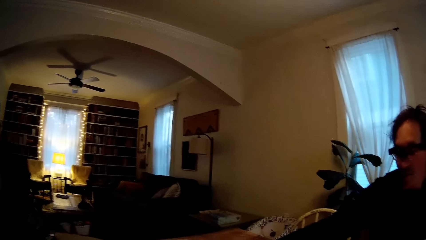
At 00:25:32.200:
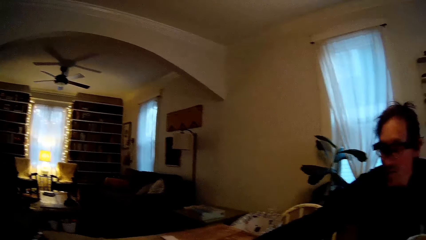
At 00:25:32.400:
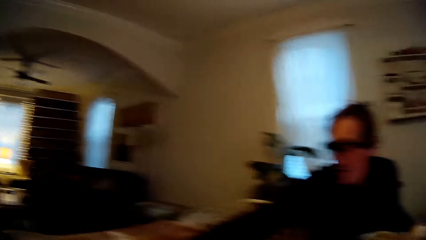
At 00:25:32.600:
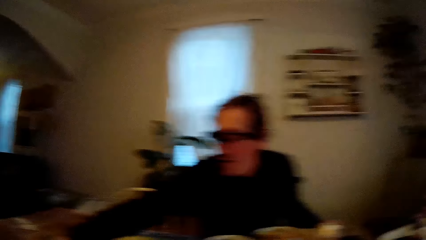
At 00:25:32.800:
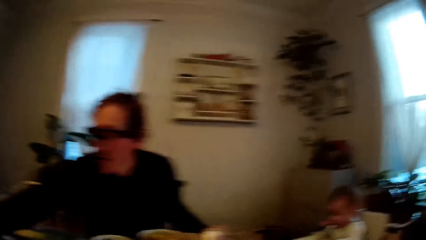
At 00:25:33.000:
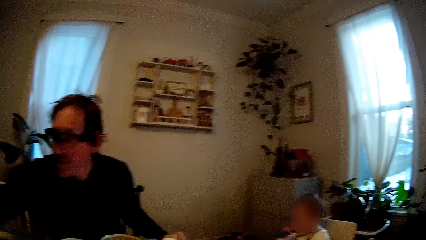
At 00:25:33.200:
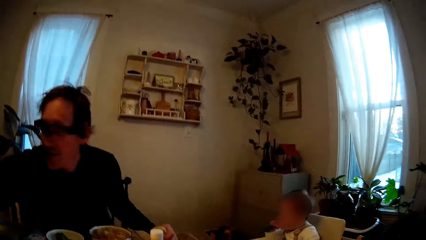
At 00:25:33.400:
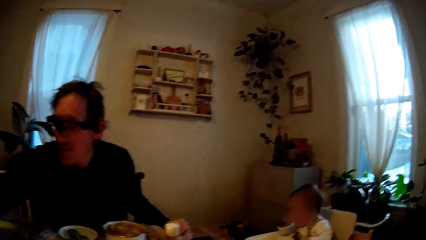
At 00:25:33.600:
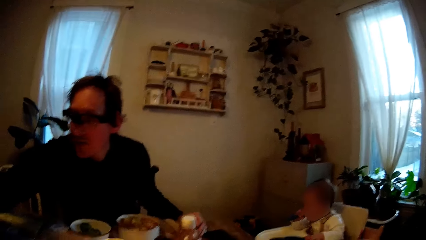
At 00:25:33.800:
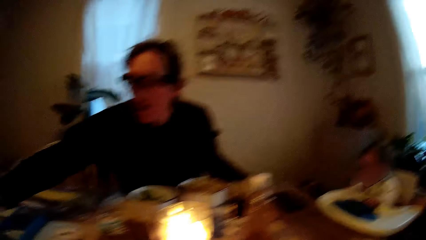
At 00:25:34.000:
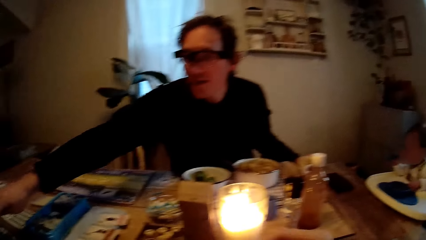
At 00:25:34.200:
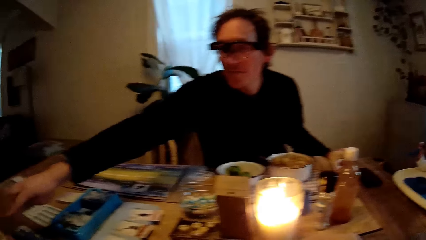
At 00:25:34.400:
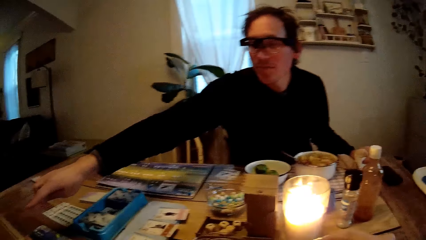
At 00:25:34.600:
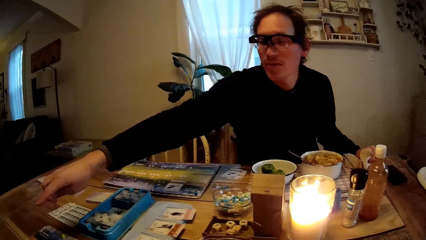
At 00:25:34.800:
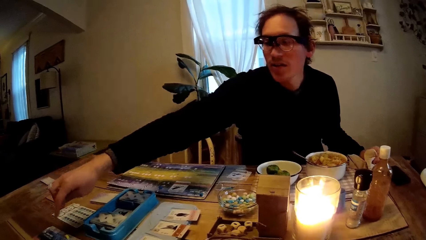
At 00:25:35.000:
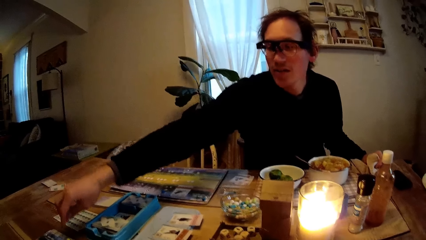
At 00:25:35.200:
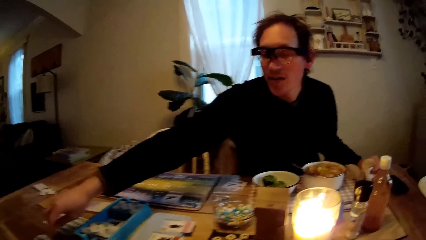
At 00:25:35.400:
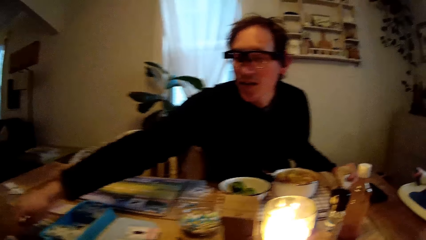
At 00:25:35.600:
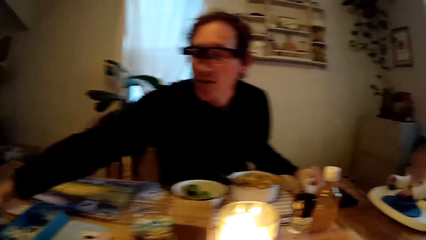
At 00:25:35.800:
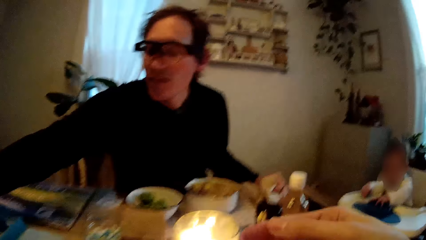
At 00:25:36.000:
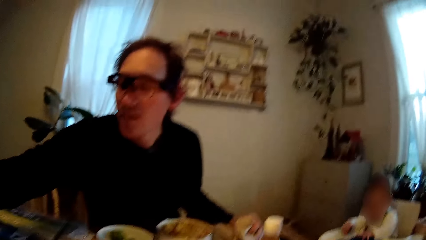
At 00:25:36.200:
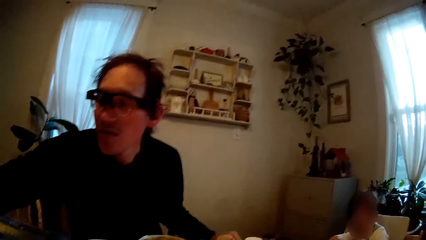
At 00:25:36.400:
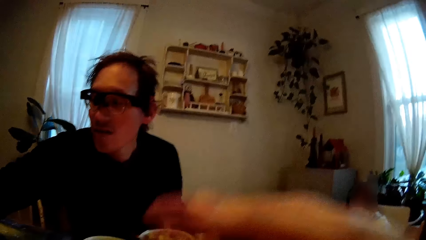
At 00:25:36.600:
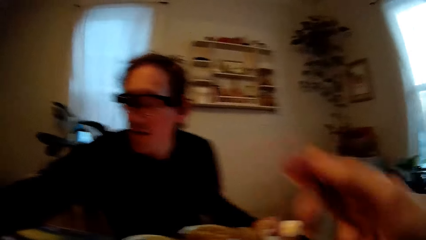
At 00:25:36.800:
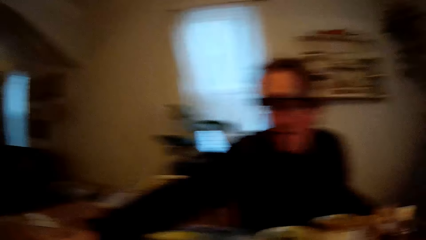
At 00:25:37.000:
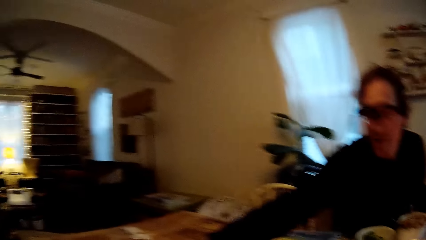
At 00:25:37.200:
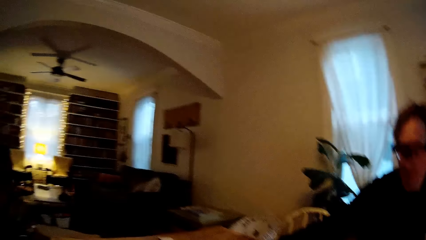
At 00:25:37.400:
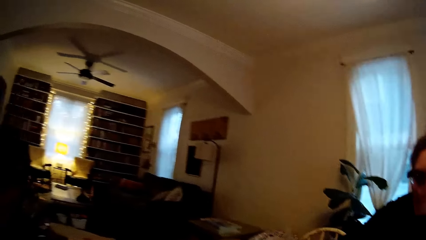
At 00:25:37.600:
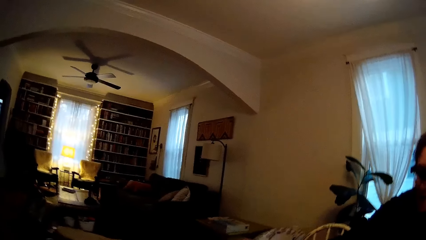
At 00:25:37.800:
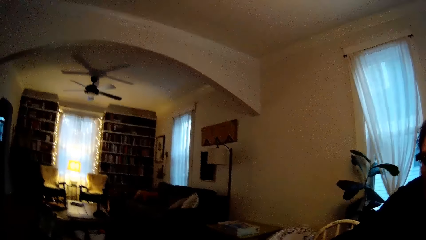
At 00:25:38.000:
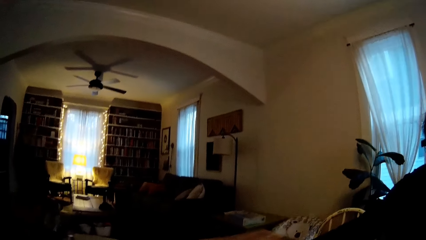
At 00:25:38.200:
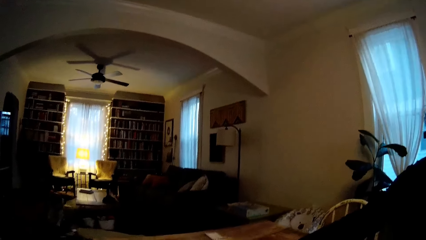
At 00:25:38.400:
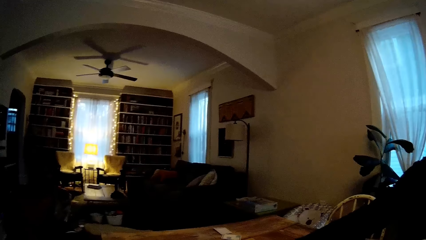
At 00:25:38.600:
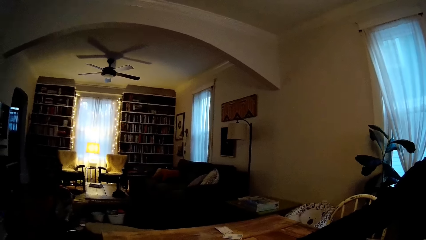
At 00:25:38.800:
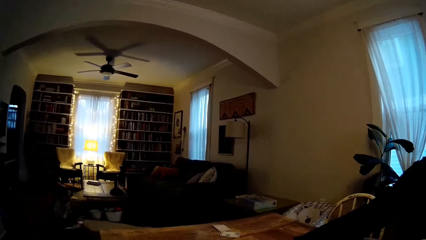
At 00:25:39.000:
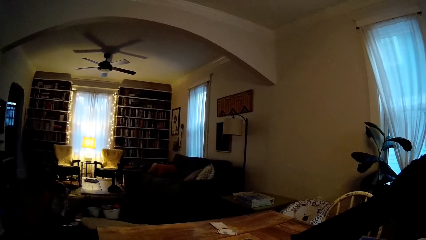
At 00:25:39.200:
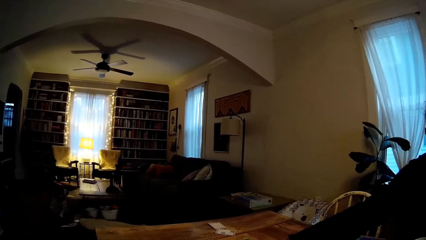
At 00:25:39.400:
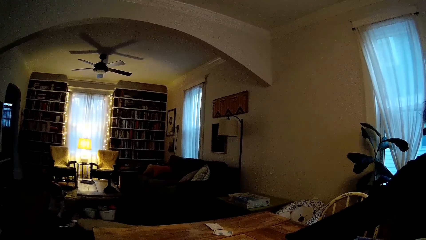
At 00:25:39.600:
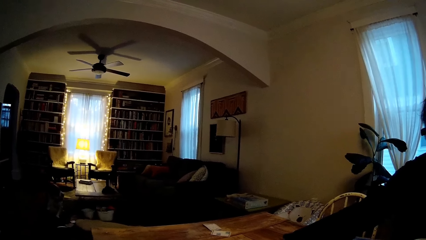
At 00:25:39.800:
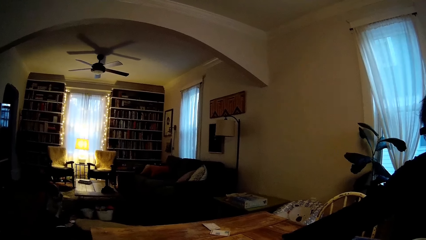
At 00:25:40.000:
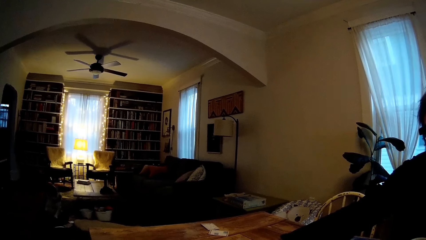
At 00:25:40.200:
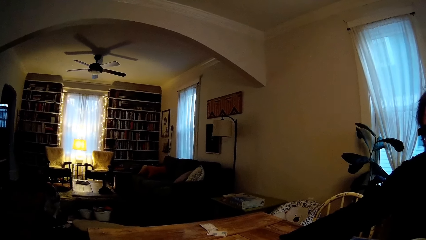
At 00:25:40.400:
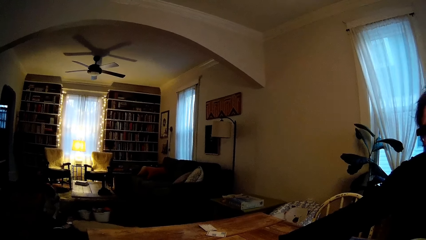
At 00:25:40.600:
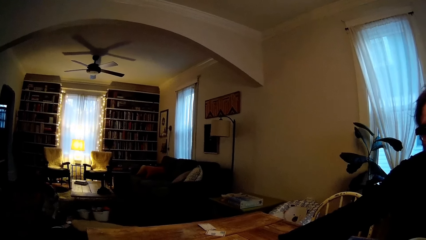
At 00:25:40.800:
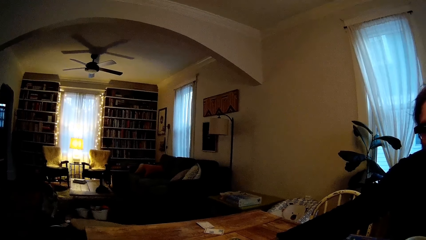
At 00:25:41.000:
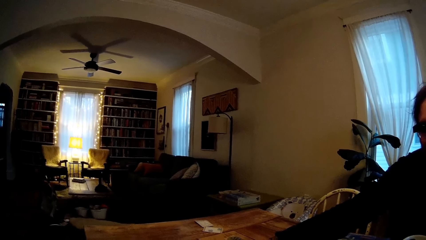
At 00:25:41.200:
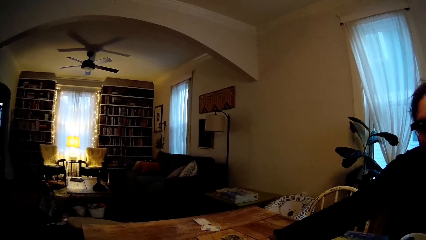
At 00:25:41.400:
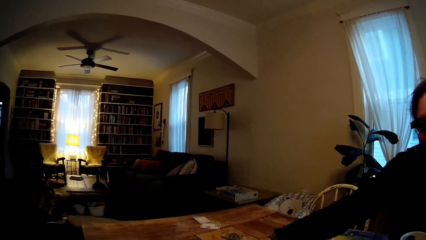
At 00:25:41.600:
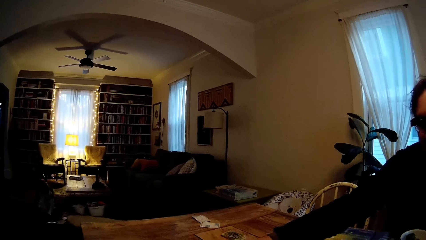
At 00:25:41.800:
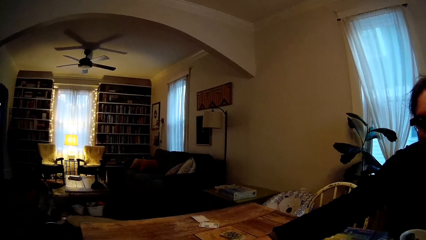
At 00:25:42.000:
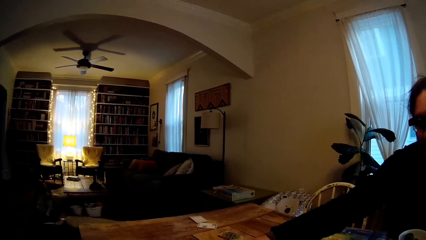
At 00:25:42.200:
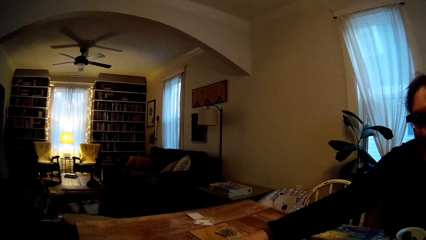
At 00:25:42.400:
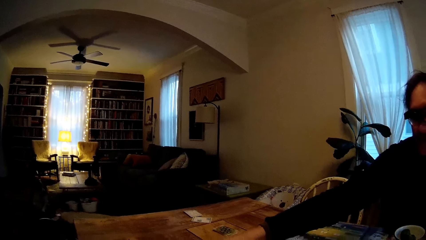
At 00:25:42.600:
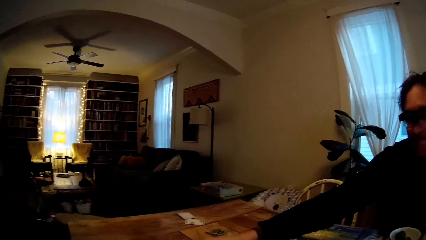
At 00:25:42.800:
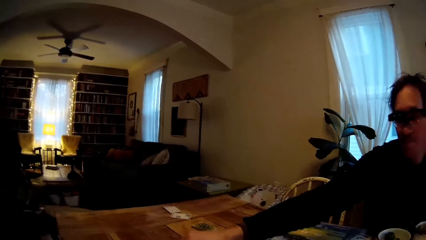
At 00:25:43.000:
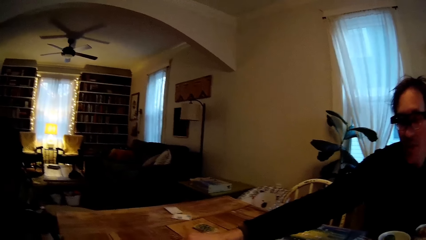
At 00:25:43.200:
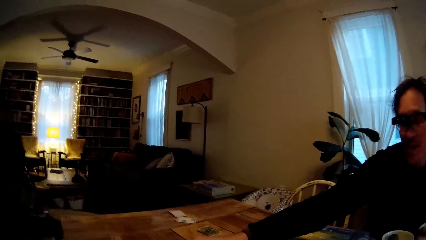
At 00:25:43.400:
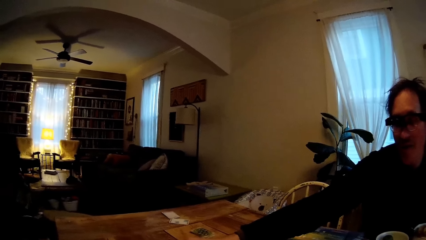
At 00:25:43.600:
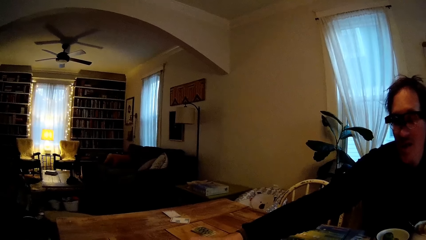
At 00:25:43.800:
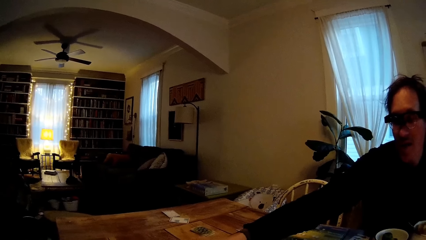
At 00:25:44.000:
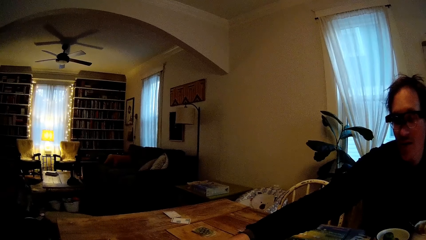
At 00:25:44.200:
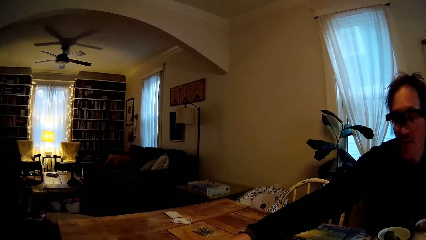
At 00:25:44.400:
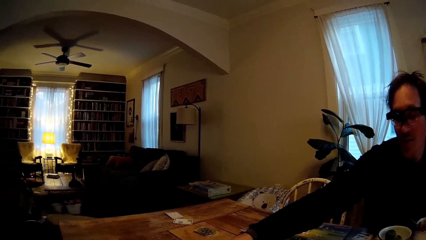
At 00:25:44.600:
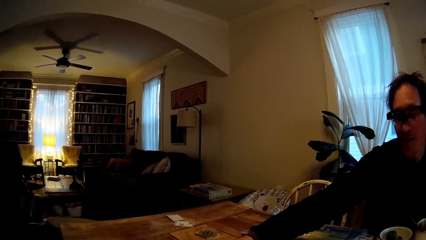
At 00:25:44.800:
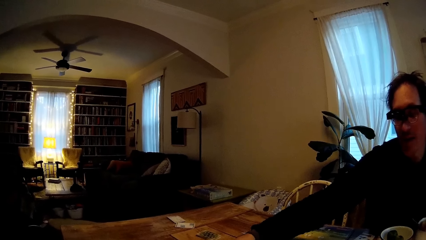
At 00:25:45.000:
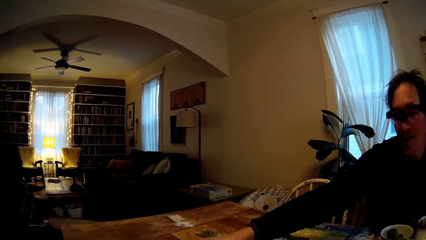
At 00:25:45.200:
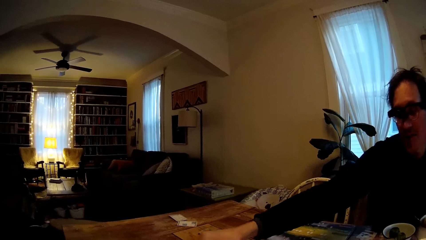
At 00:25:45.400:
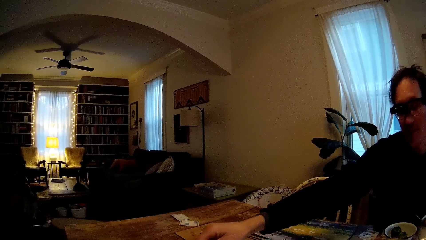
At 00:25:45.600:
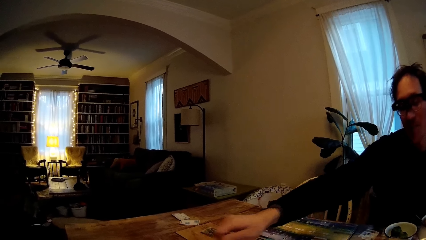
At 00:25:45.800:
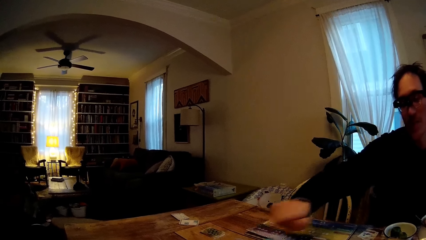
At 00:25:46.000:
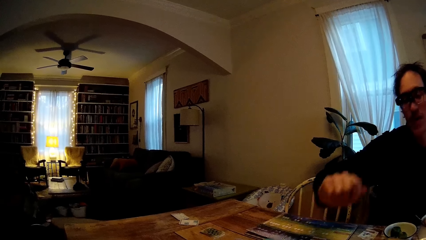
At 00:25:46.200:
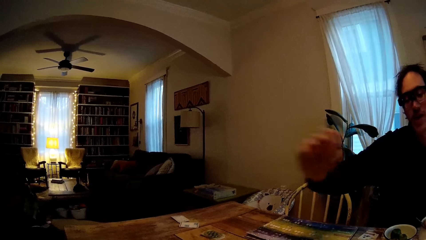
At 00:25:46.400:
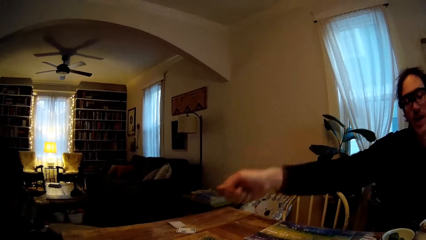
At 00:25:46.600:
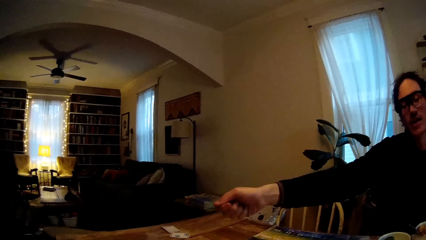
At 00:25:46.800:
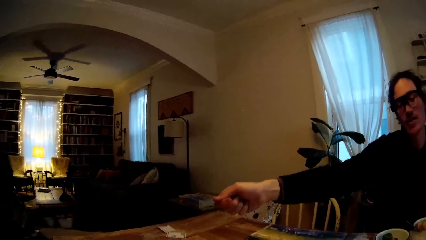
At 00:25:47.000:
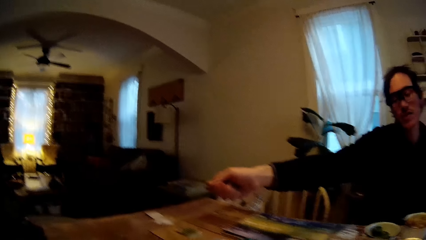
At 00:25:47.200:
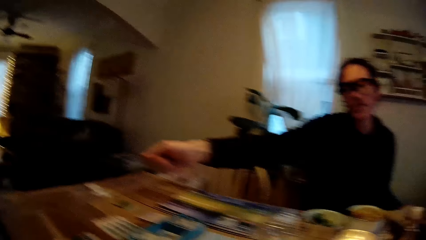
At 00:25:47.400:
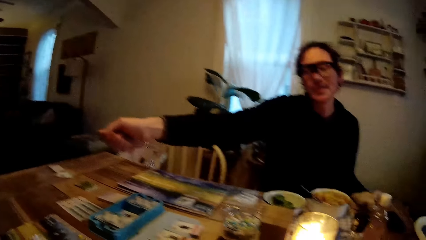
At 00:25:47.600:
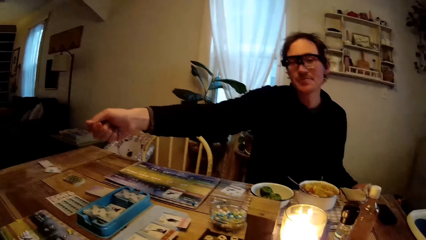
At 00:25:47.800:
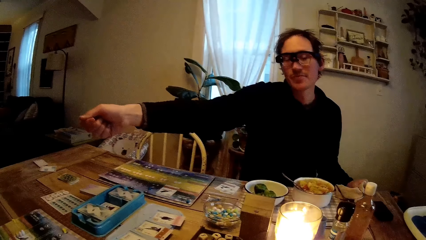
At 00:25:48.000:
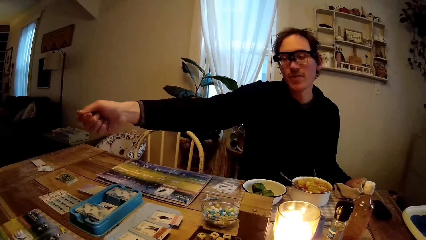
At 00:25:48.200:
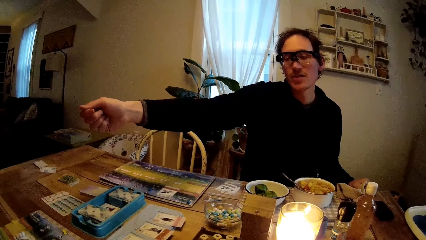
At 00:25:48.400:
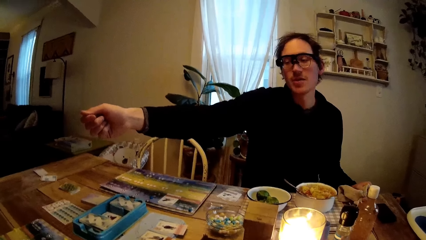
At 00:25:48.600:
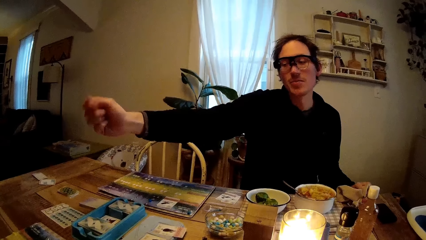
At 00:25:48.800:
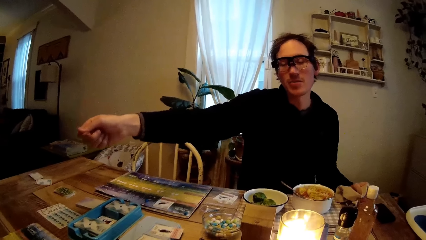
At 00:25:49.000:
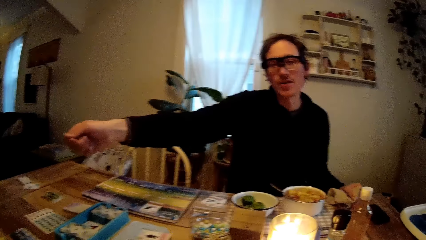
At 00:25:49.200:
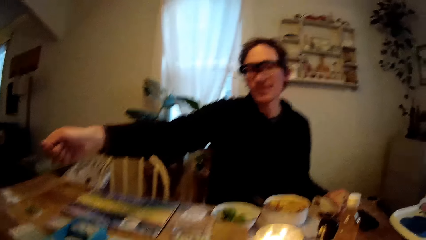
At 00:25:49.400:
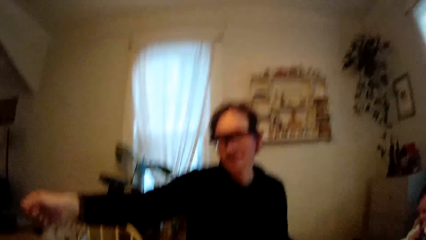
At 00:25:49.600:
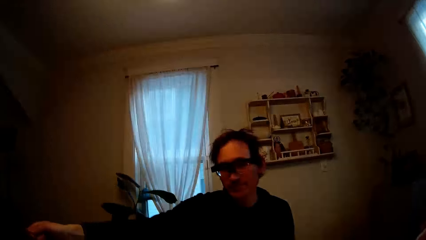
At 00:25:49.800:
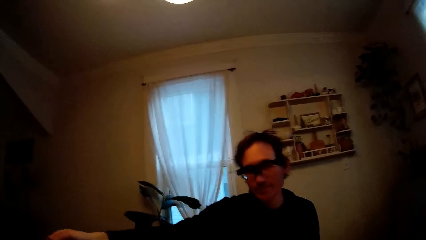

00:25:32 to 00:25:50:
The man touches the game board on the table with his right hand. The camera wearer raises the fork with her right hand. The man gestures with his right hand.
